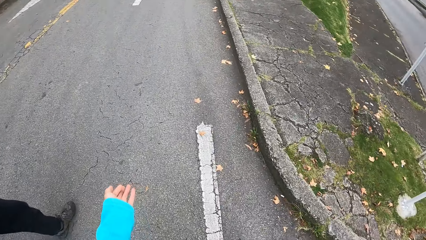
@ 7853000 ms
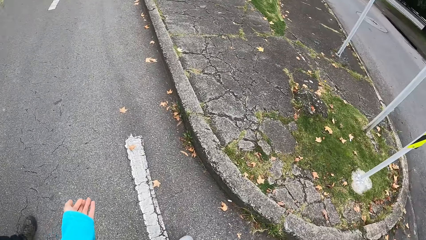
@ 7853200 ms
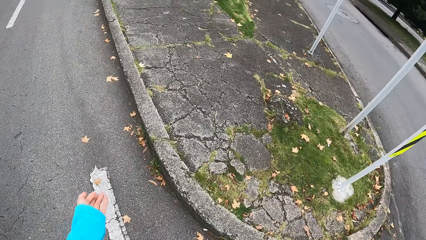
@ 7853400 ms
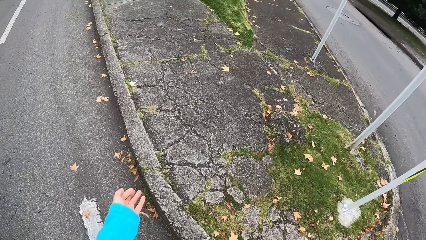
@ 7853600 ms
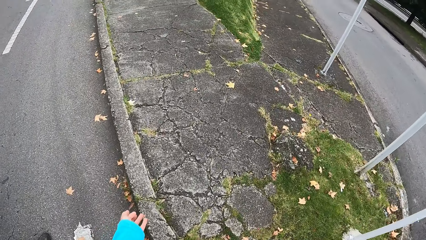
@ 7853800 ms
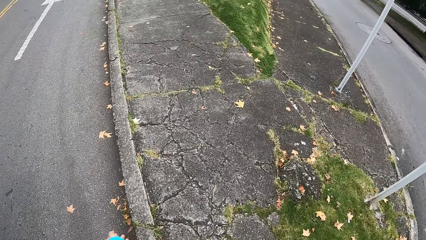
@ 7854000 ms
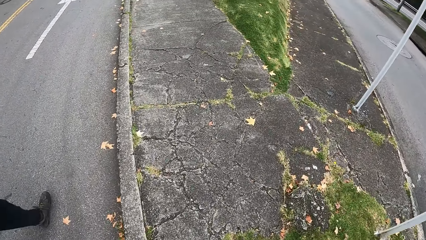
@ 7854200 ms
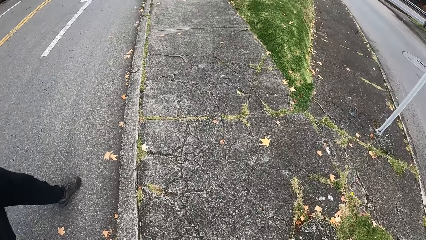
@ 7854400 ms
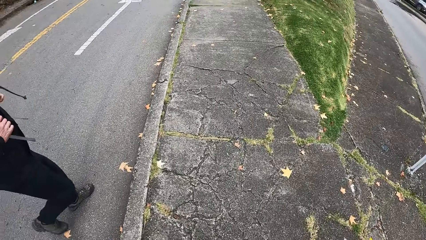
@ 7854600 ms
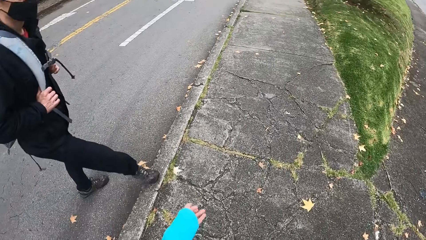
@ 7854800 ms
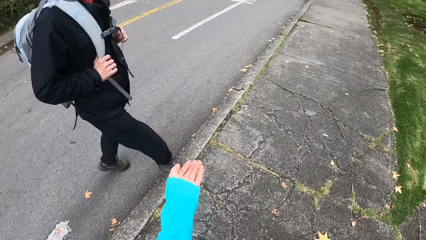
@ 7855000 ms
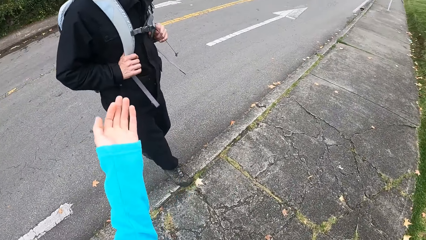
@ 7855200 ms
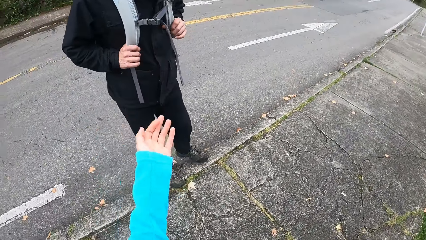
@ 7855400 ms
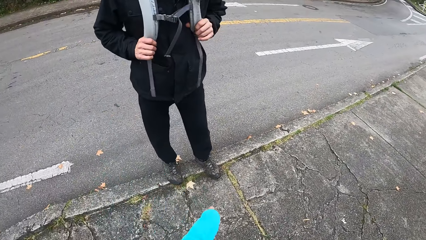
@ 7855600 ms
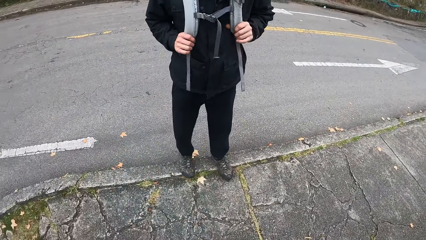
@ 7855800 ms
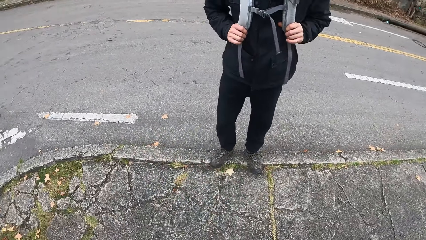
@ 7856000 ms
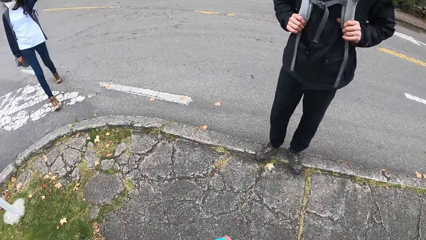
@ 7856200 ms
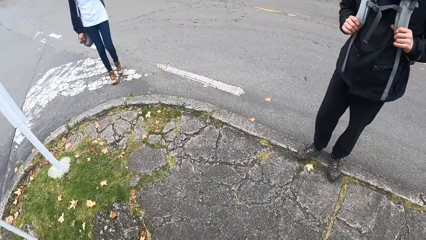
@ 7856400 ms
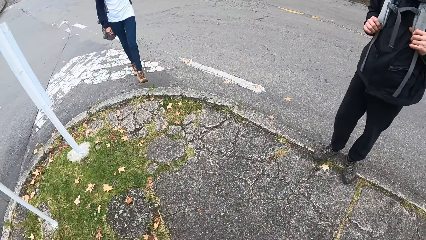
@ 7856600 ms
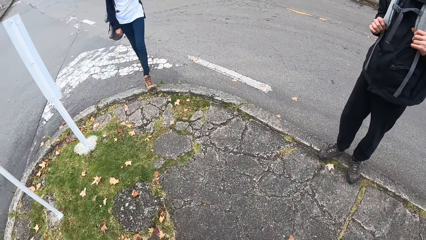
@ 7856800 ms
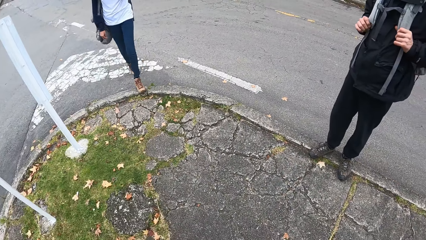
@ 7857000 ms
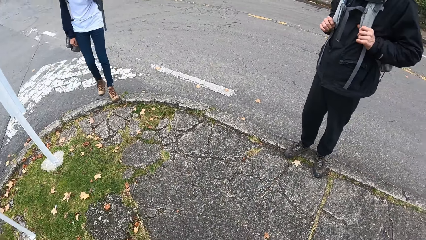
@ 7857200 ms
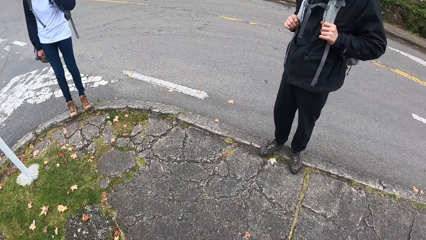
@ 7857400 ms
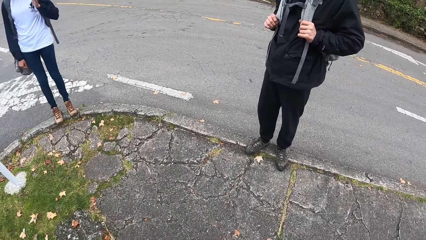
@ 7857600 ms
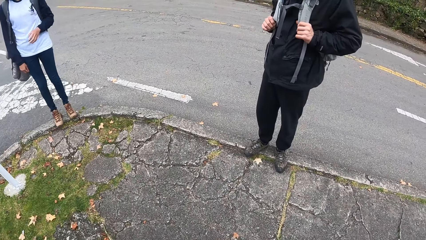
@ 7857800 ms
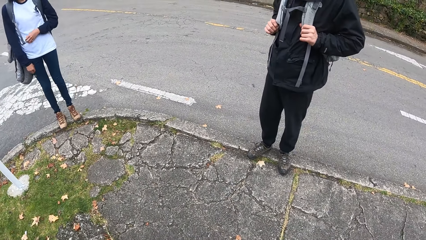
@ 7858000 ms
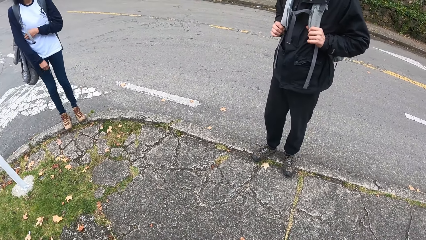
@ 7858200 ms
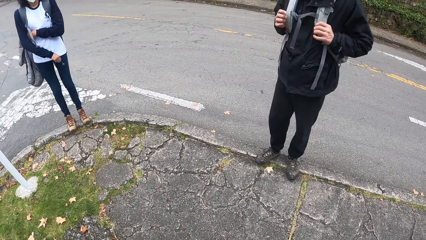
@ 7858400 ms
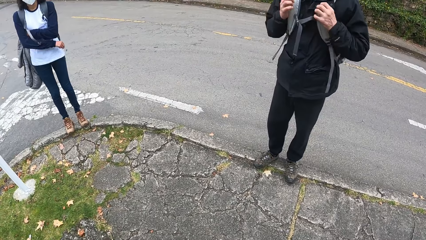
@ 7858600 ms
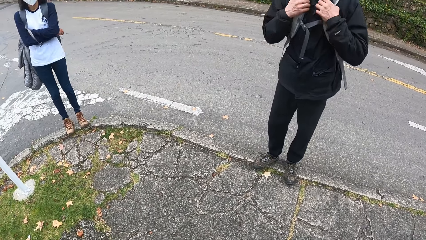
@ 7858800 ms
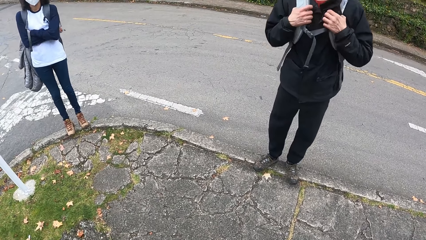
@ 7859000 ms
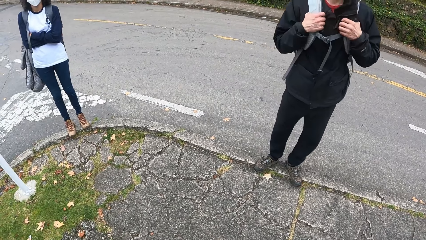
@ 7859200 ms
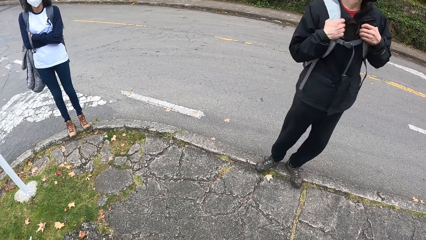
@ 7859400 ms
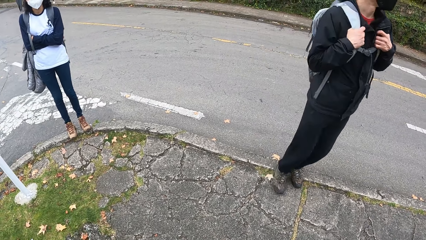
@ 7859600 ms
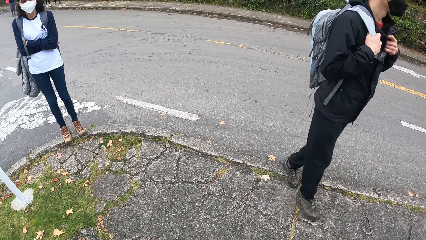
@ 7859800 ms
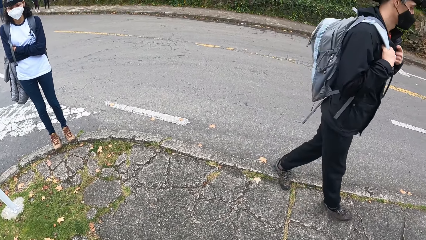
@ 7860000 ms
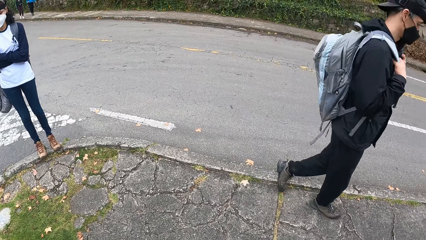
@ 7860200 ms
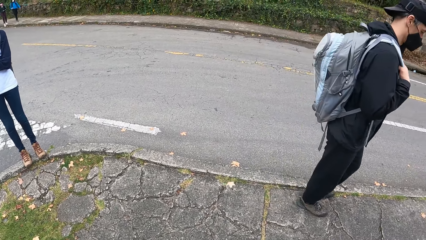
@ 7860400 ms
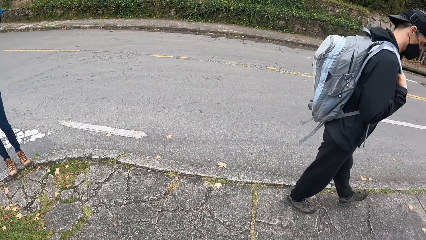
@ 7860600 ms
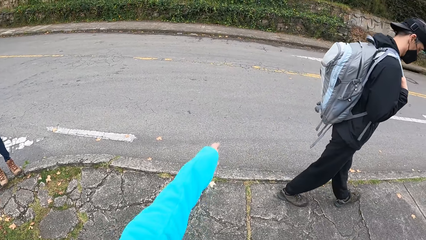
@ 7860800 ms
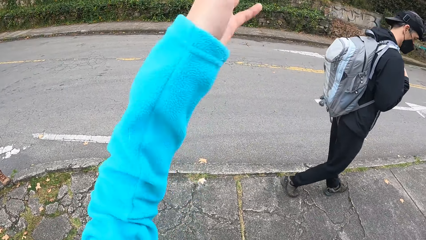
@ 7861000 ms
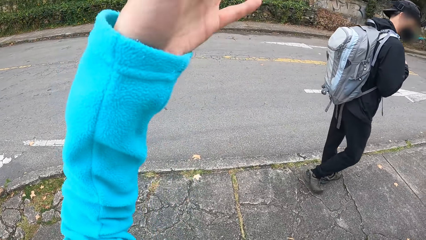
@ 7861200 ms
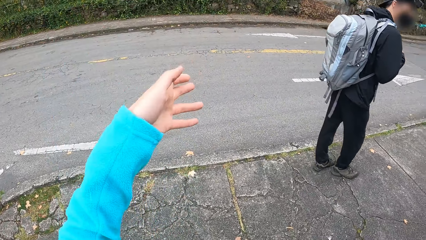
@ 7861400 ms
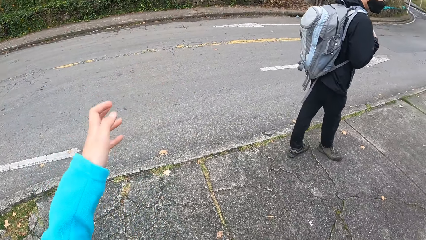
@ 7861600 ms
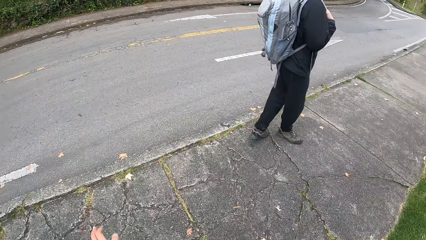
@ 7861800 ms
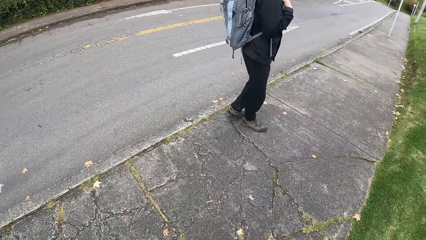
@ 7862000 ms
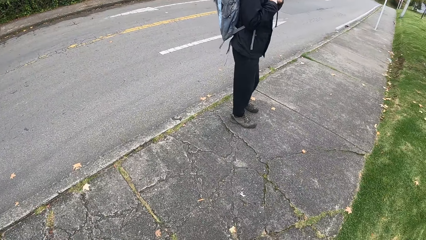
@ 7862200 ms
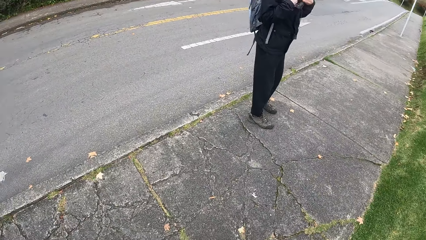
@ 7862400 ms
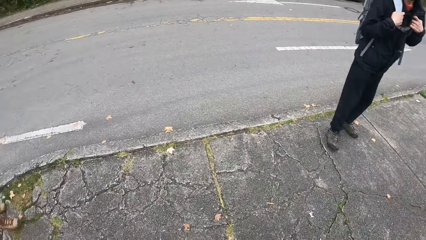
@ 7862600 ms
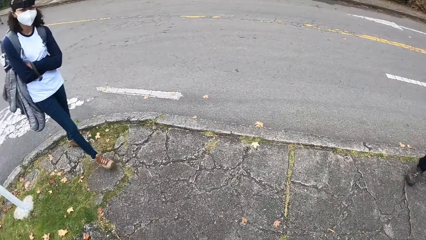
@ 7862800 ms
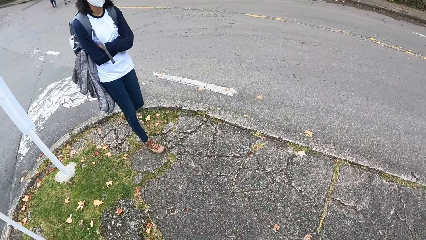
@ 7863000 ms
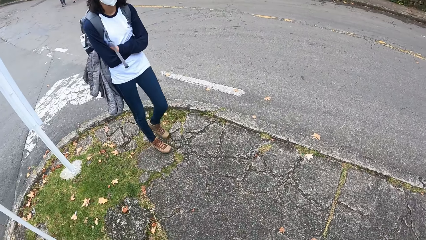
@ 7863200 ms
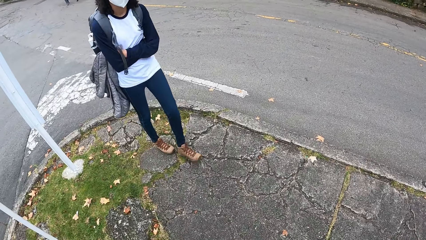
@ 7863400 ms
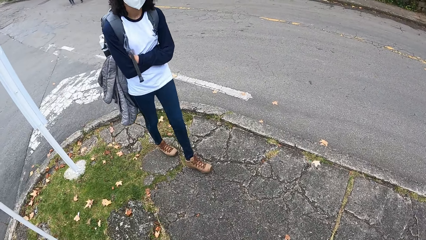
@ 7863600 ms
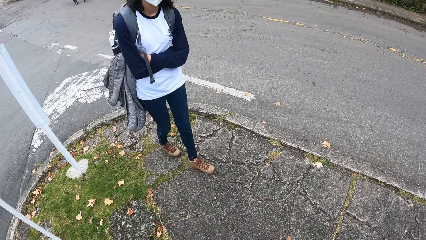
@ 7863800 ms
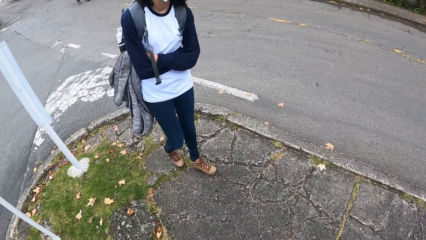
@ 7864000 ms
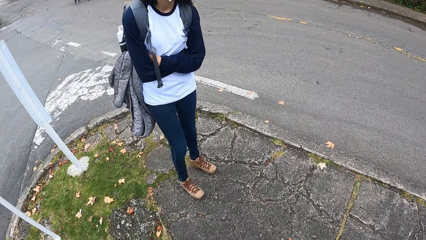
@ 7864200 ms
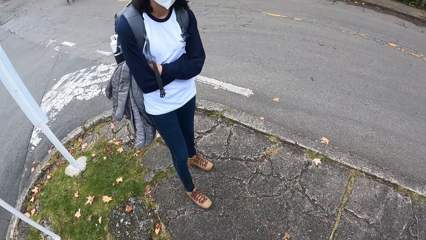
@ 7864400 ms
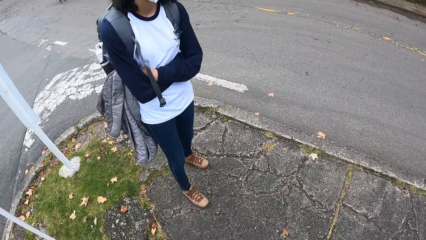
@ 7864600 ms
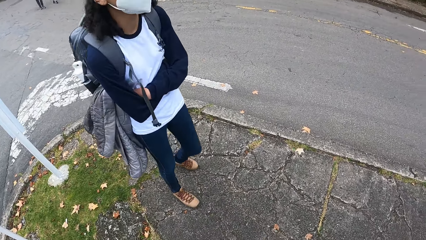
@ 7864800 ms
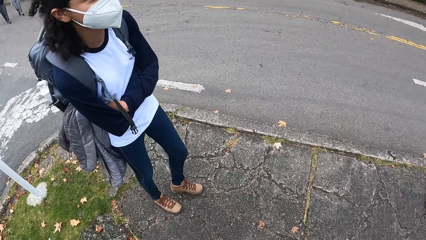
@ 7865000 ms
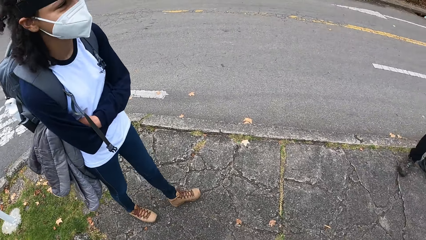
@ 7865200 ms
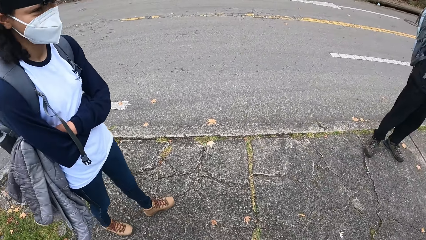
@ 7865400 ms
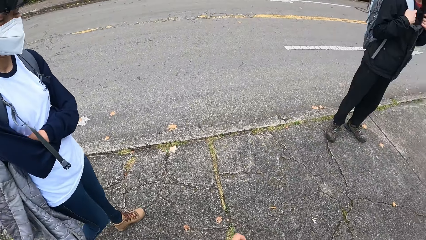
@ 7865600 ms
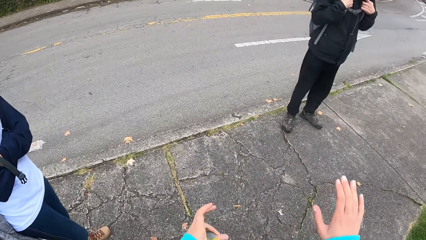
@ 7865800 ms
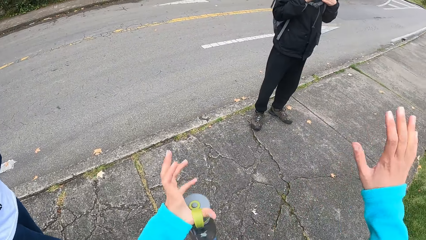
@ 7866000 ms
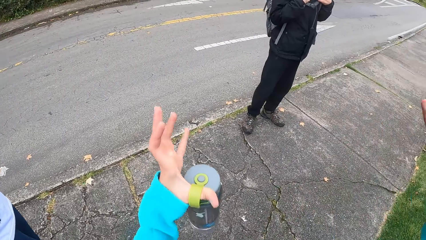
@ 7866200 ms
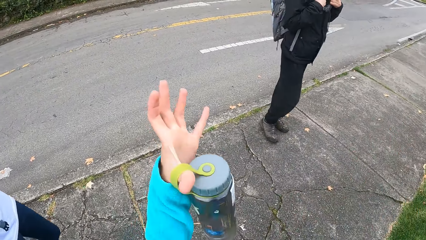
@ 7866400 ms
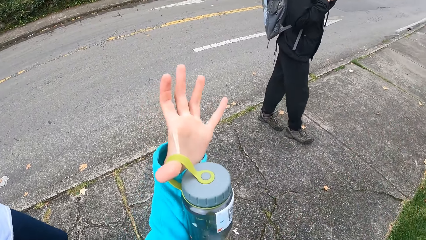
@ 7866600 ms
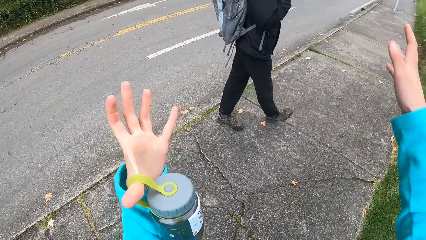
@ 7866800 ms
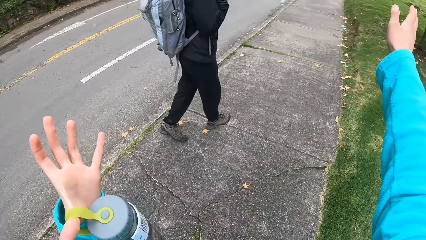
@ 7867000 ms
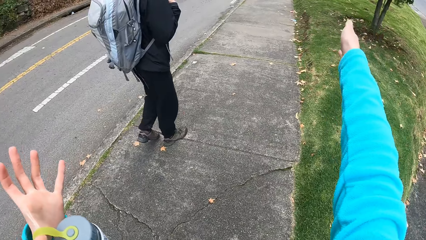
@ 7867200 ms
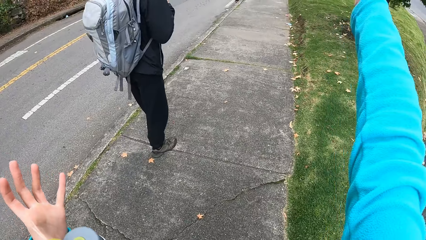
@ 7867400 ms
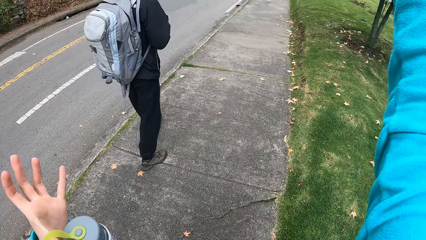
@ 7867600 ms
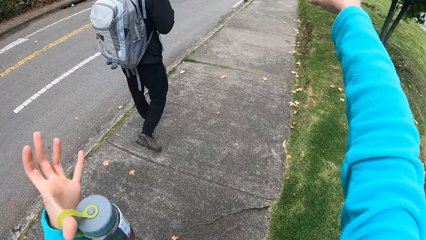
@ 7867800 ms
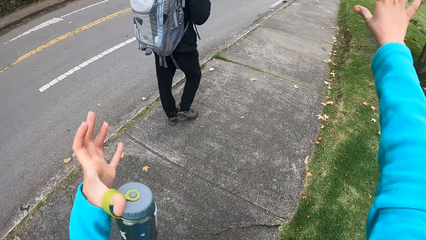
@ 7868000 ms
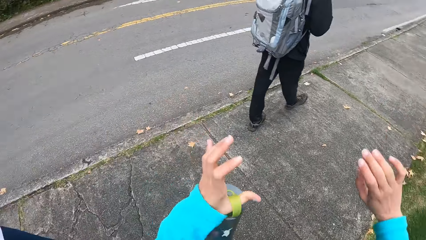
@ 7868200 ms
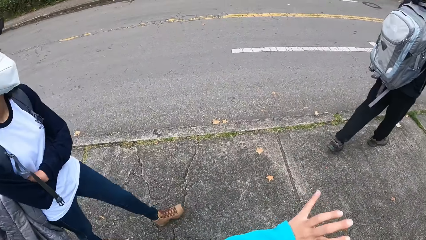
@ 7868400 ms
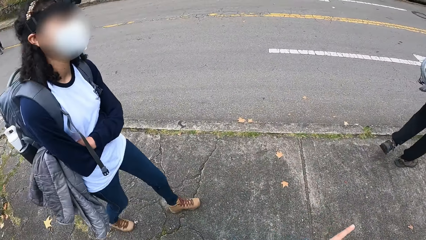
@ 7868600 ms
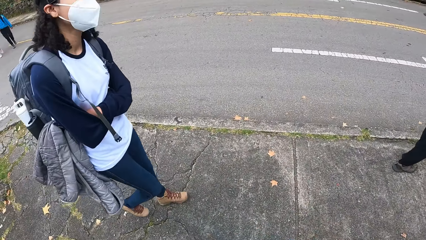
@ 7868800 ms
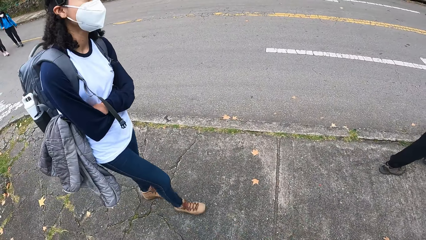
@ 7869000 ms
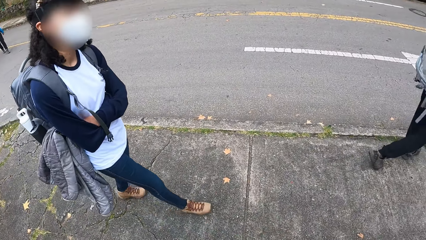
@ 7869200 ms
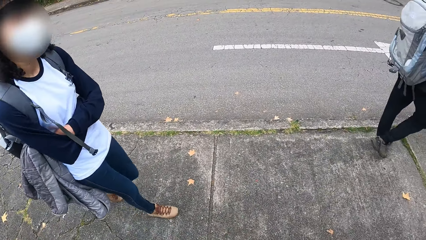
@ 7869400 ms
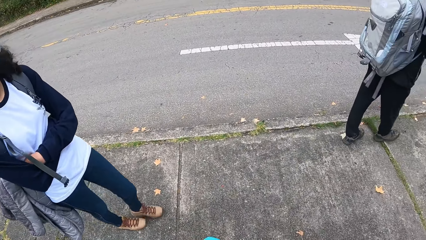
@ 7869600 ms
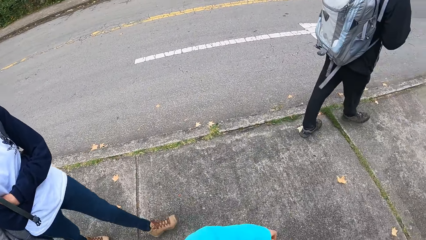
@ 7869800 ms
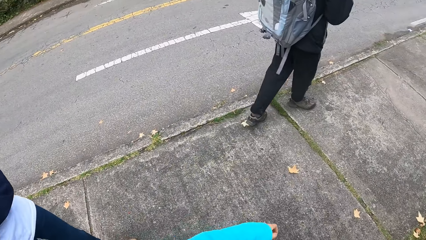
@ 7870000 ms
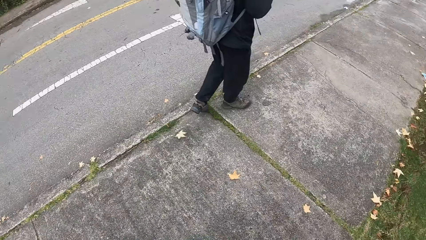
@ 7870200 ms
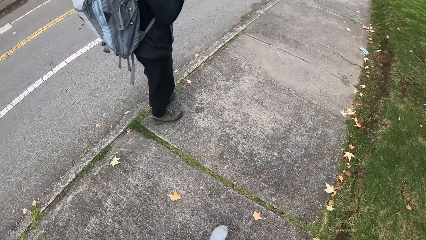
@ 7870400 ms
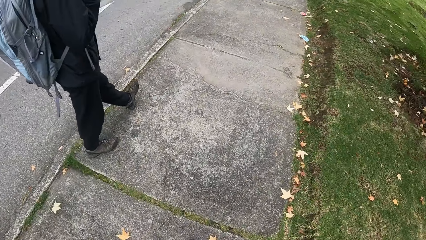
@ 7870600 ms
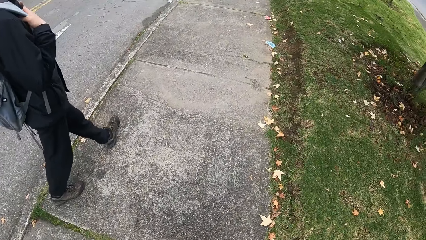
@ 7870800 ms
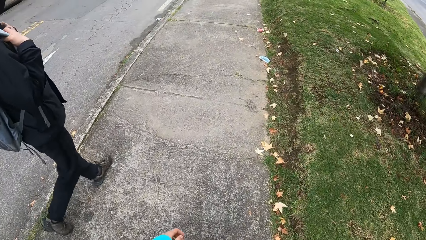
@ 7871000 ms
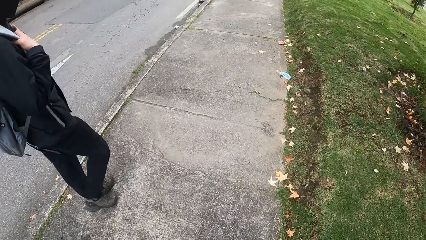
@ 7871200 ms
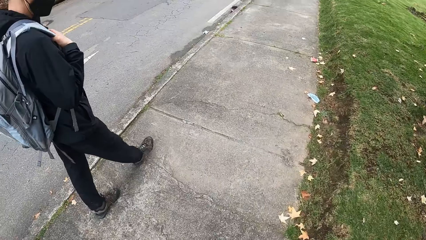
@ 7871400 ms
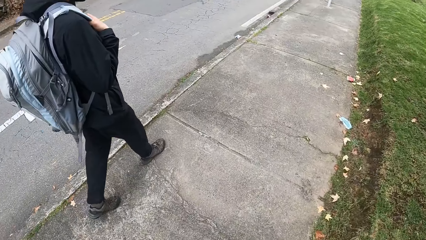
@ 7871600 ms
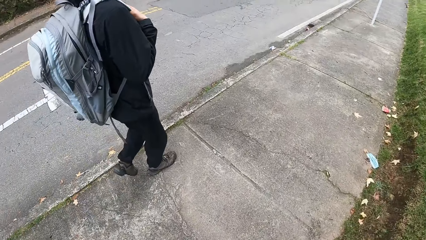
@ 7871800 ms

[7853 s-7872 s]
A man stops on a road pavement. A woman stops on the road pavement. The woman folds her hands. The camera wearer stands by the road. They walk down the road with the man and the woman. They hold the water bottle on the left hand.
